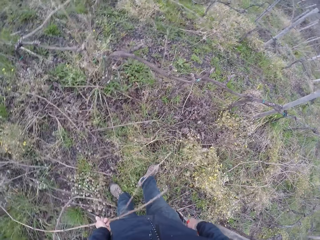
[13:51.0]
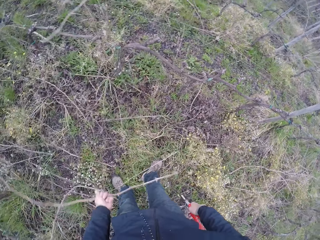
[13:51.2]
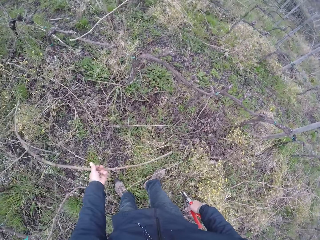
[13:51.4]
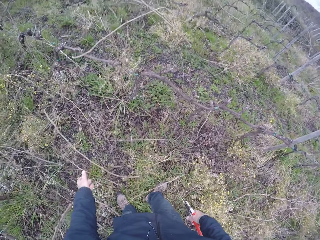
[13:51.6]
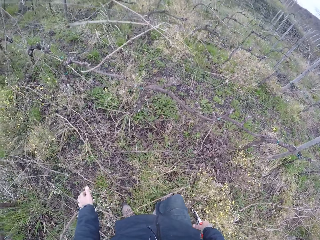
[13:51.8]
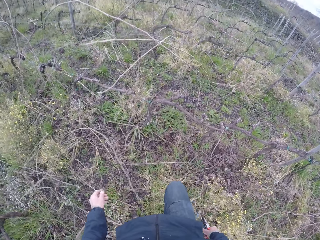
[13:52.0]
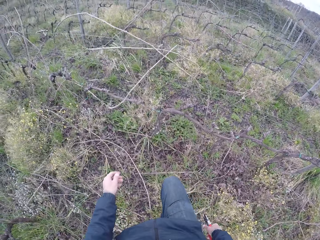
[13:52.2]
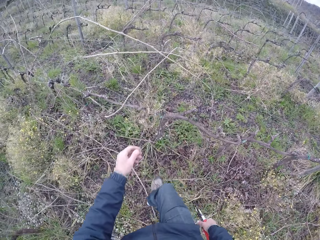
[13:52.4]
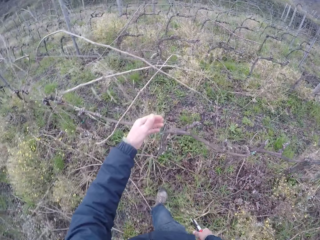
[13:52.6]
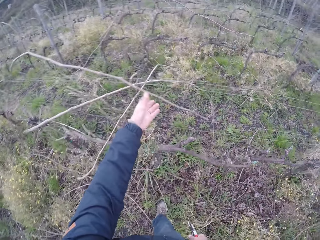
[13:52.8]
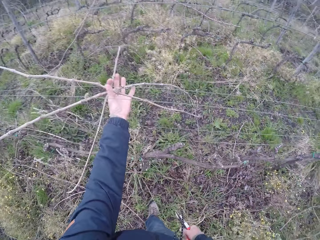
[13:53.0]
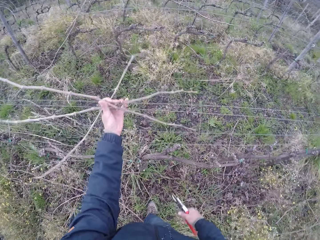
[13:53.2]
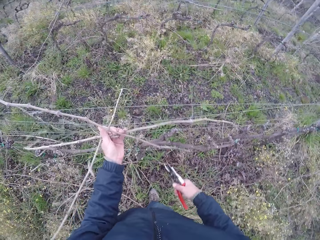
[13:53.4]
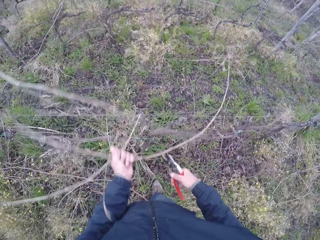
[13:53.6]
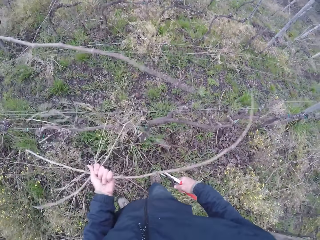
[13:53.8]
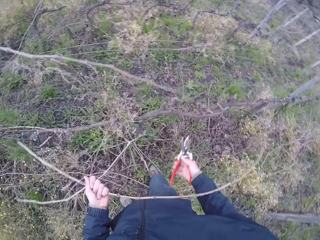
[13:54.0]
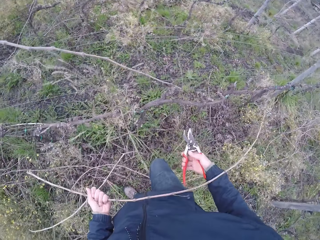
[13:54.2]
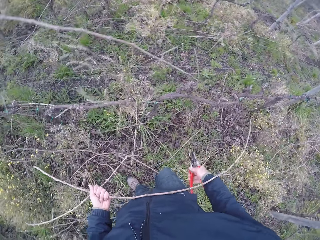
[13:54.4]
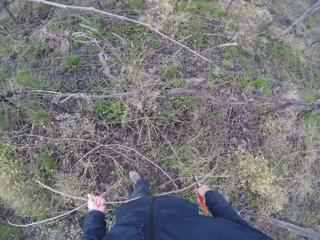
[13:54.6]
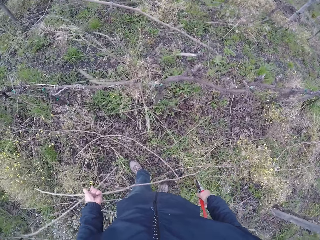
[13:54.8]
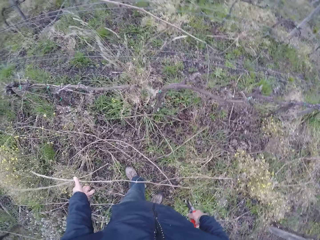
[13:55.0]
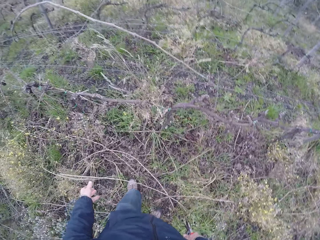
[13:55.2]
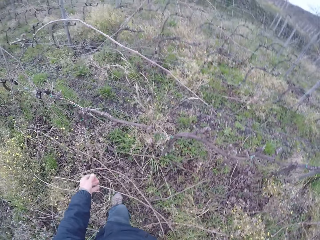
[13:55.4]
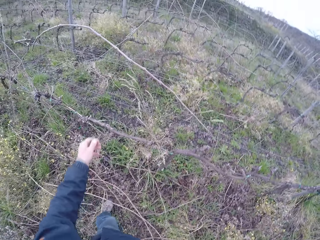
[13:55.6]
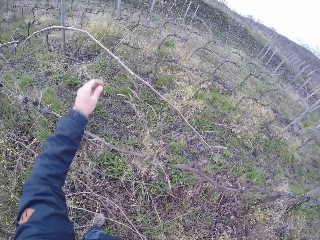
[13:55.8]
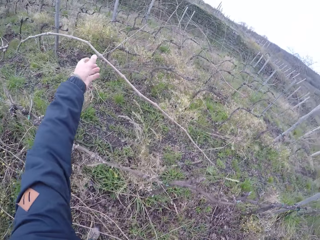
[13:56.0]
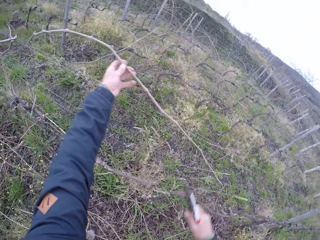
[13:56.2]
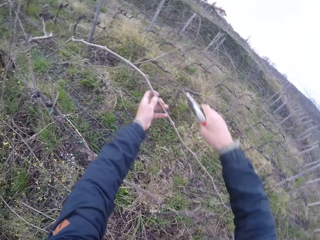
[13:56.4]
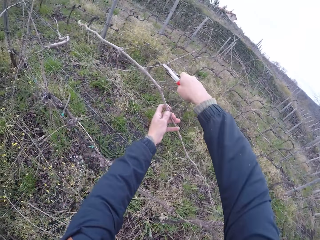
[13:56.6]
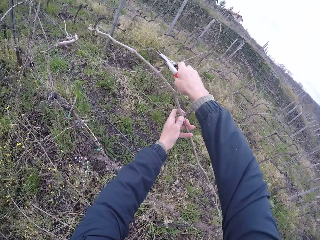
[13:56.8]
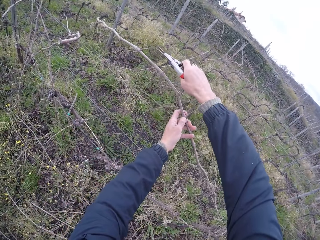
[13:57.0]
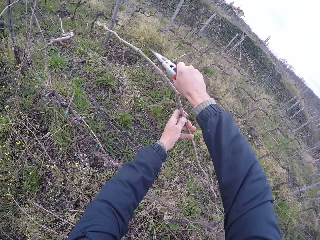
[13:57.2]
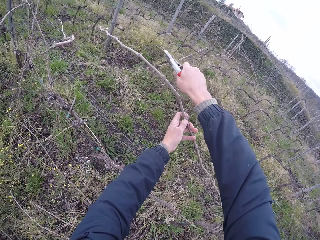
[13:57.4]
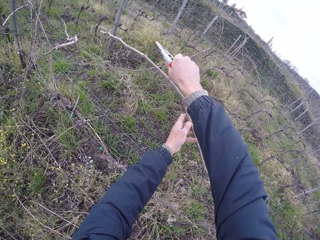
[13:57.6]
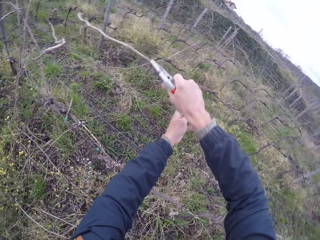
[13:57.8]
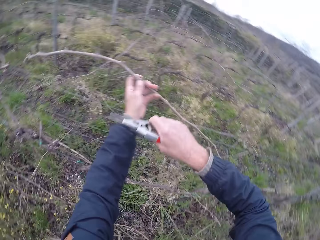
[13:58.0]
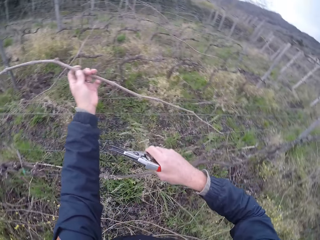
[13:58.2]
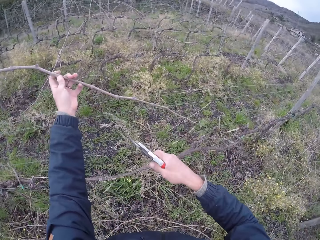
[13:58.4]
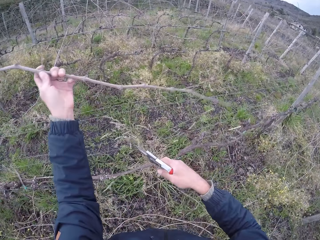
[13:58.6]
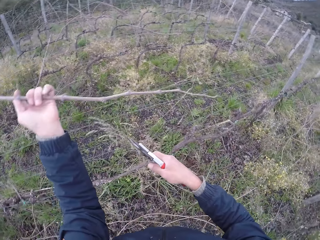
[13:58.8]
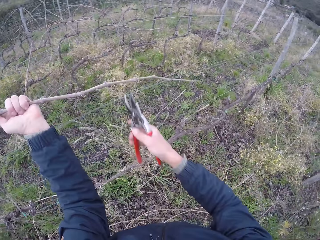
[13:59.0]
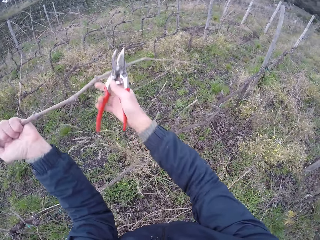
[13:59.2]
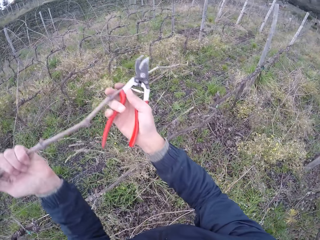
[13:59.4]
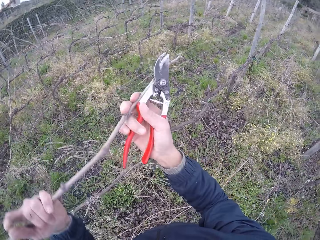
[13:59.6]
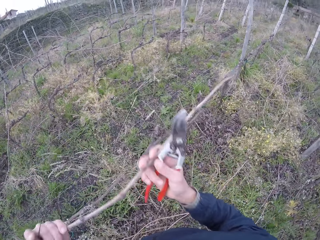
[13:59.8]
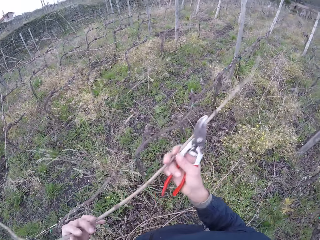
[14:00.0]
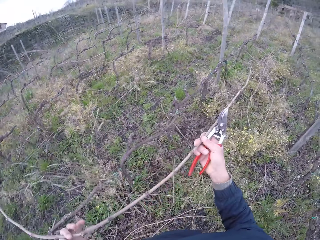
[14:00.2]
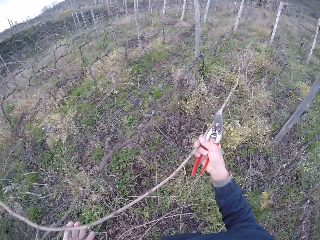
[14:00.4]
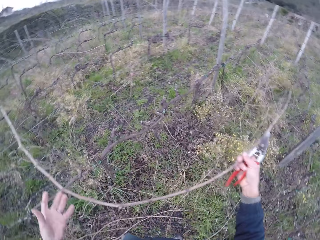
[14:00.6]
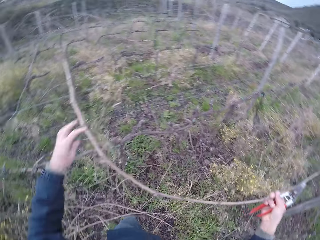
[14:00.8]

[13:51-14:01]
The camera wearer drops the twig on the ground with his left hand. He draws out a twig from the wire fence with his left hand. He drops the twig on the ground with his left hand. He draws out a twig from the wire fence with his left hand. He cuts the twig with the cutter in his right hand.

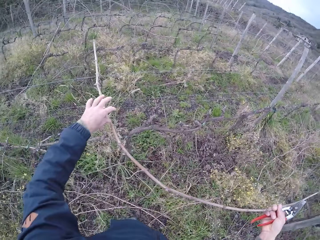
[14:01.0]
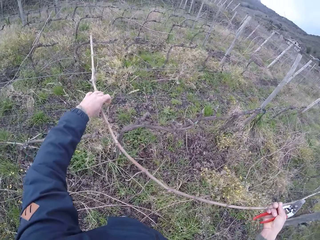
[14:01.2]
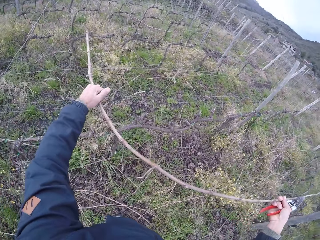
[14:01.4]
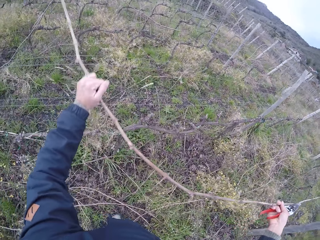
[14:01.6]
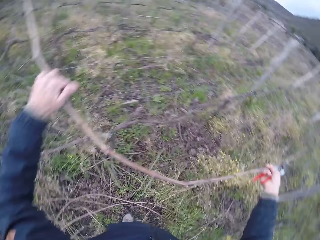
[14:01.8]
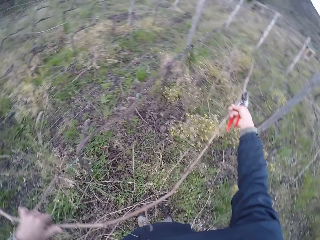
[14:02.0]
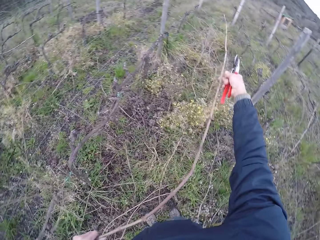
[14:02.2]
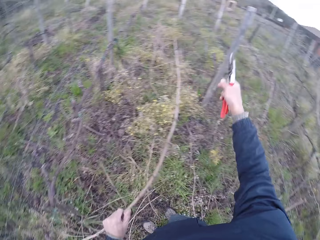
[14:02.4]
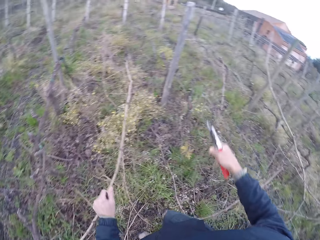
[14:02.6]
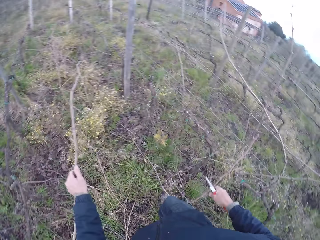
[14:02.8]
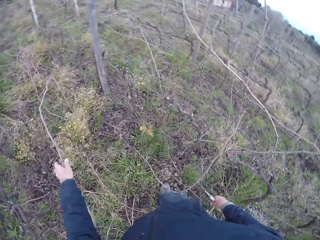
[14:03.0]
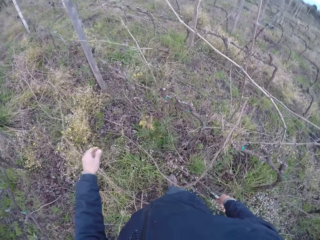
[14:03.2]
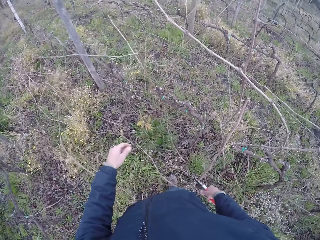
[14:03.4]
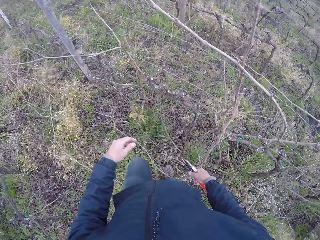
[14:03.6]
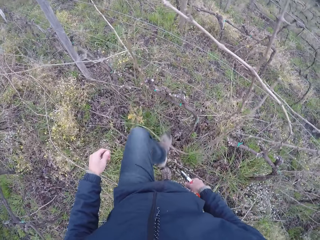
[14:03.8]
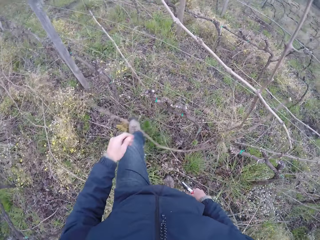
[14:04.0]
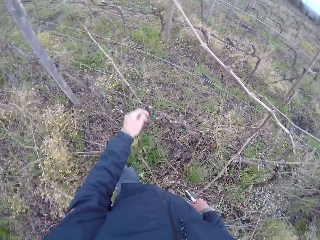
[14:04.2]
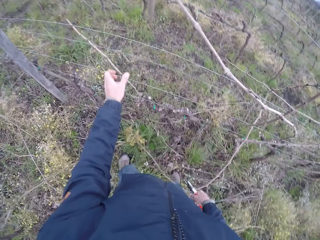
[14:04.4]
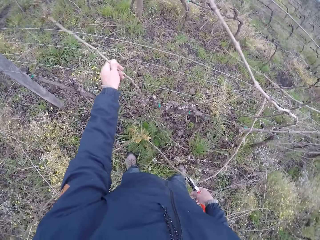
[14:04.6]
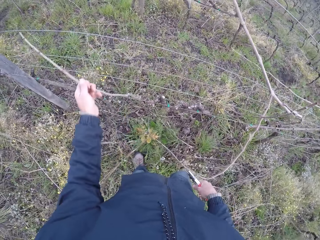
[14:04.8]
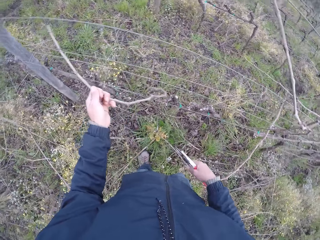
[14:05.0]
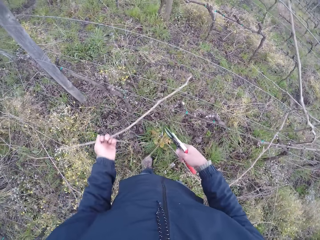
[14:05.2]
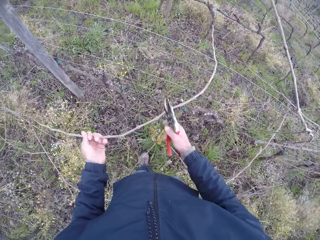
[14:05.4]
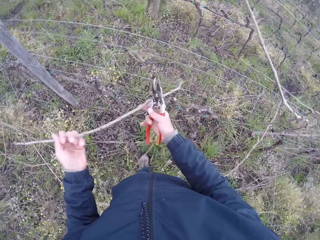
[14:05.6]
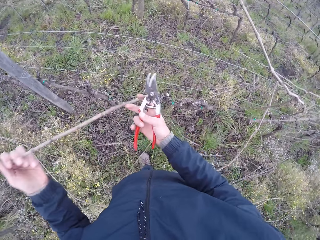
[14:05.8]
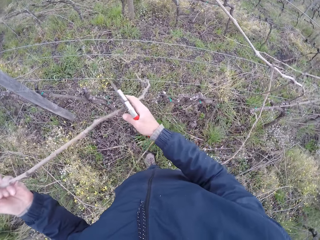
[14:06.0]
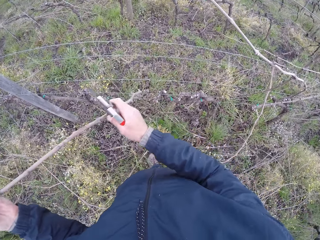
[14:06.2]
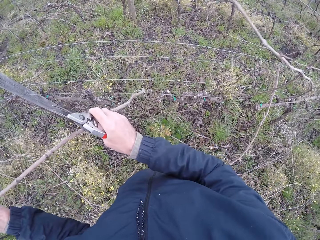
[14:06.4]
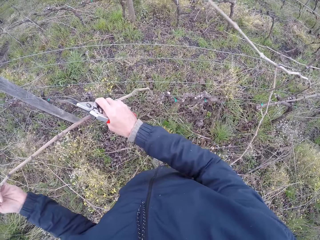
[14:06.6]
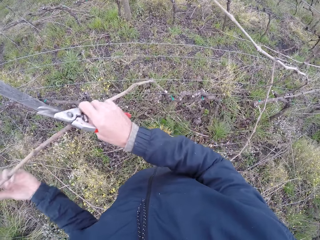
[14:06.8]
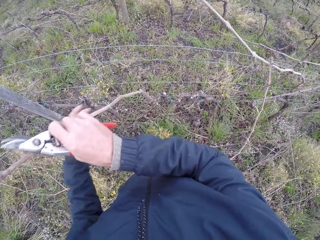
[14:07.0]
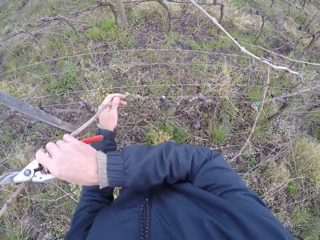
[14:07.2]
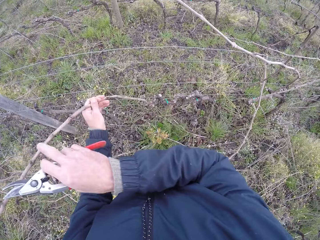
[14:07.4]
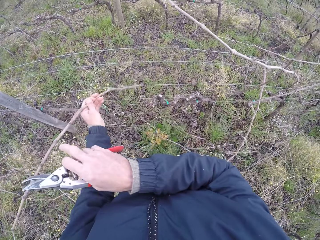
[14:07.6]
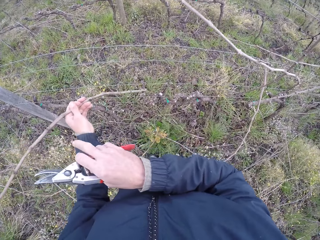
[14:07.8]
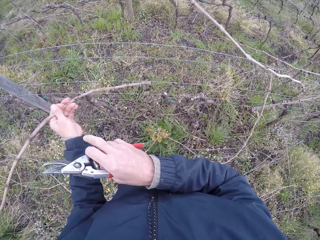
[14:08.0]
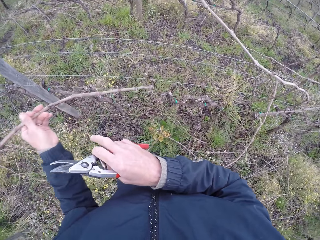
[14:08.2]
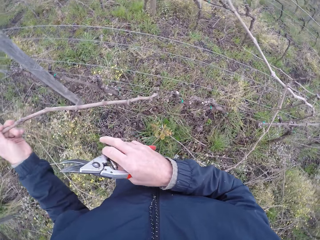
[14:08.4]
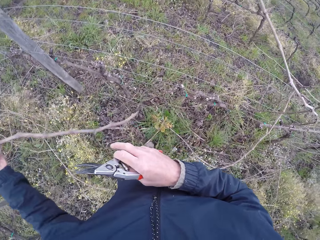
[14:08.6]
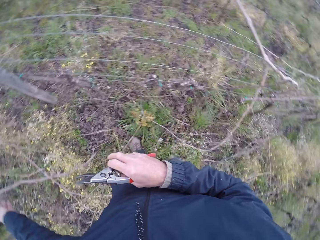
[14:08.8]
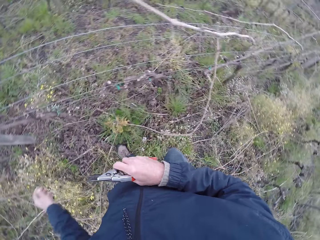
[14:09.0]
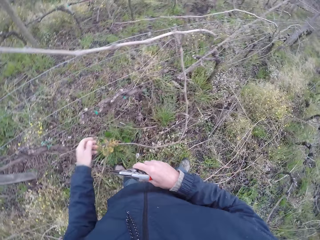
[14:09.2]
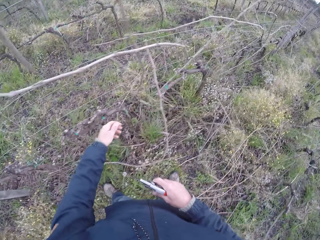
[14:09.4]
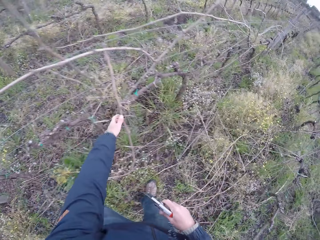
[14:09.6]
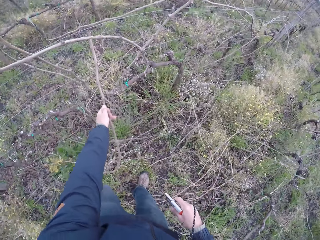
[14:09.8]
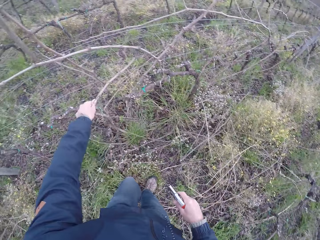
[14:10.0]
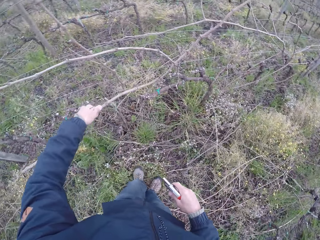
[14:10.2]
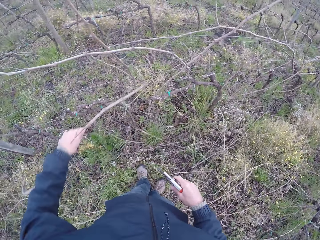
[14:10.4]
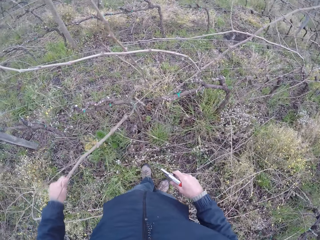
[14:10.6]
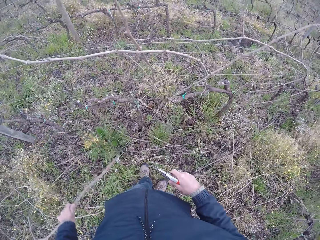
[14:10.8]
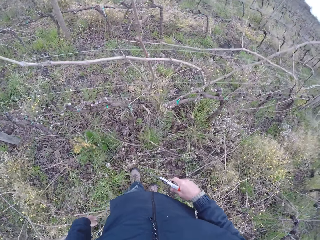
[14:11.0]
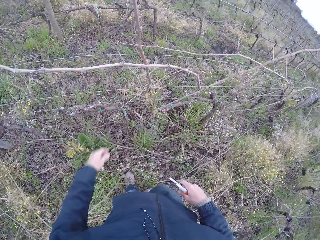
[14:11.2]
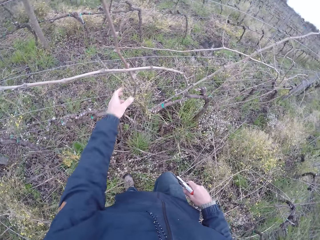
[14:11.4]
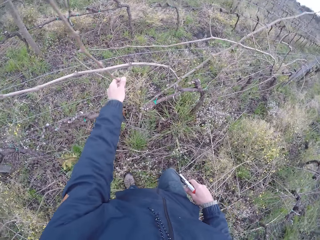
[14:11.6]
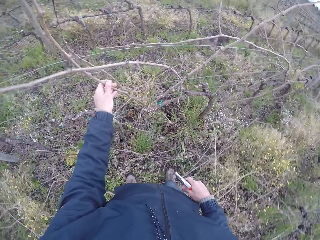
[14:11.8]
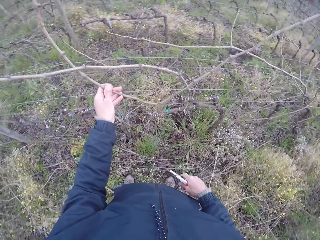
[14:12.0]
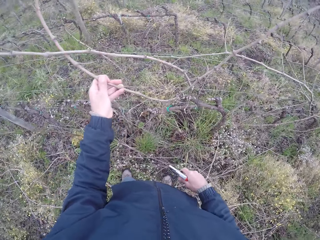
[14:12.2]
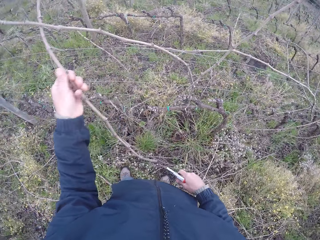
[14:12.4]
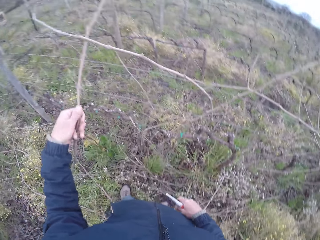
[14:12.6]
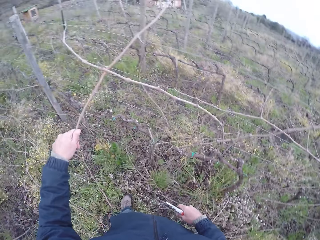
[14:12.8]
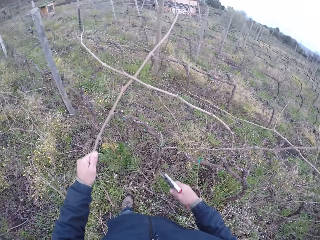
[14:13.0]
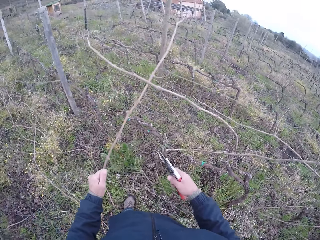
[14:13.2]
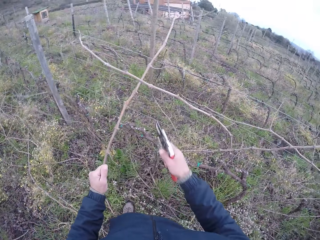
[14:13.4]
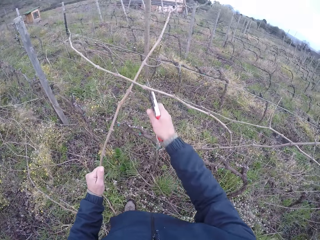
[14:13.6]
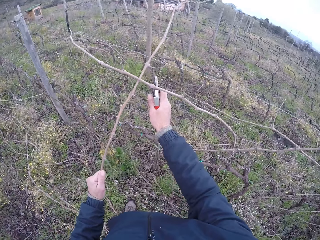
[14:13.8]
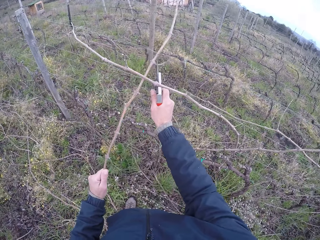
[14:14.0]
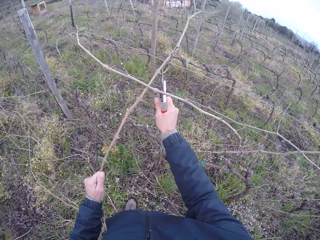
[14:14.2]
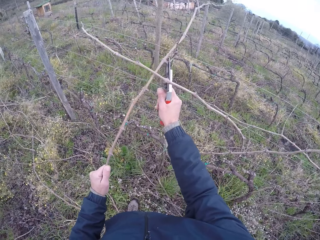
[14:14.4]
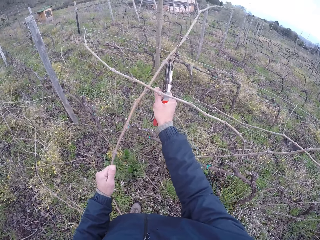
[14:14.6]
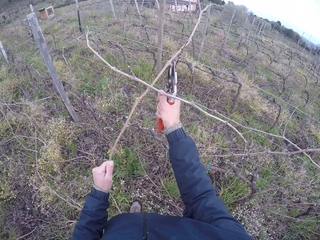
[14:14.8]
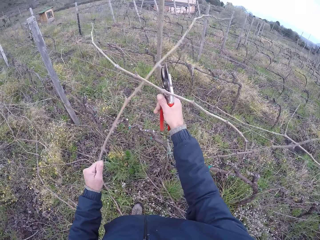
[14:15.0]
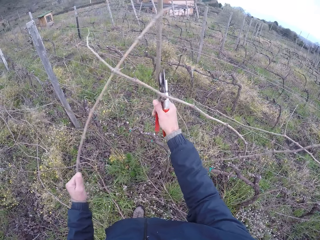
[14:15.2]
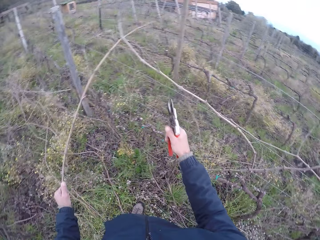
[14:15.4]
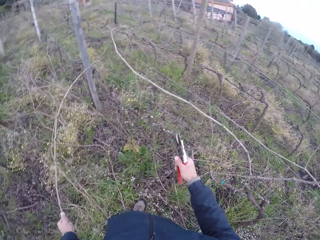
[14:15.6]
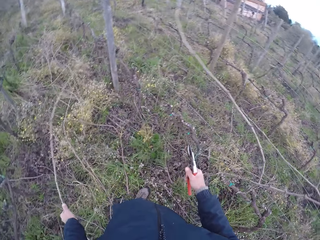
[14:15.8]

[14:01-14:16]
The camera wearer drops the twig on the floor with his left hand. He draws out a twig from the wire fence with his hands. He drops the twig on the ground with his left hand. He drops the twig on the ground with his left hand again. He draws out a twig from the wire fence with his left hand. He cuts the twig with the cutter in his right hand.
